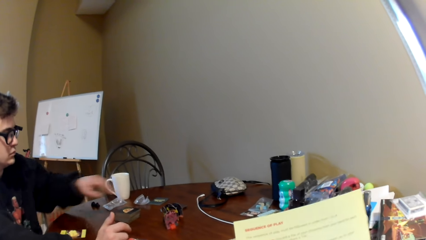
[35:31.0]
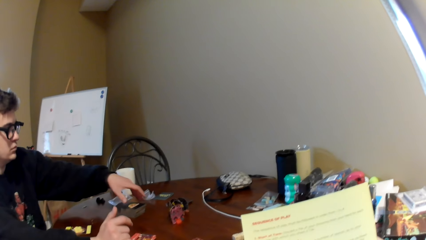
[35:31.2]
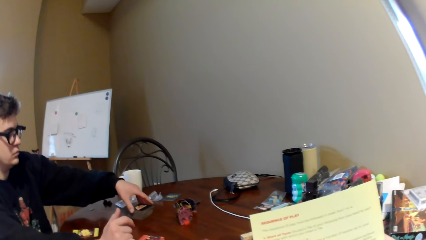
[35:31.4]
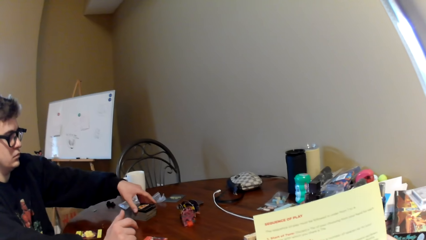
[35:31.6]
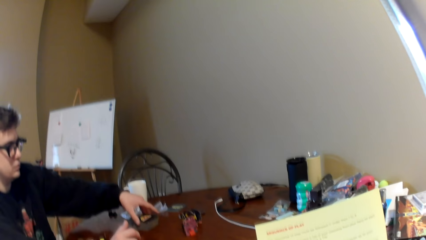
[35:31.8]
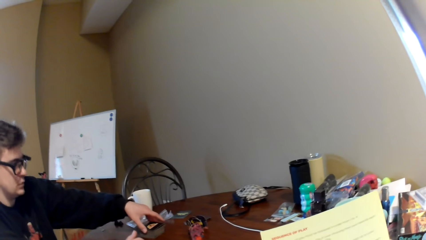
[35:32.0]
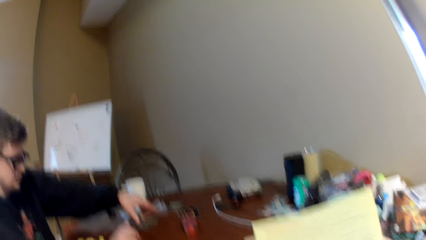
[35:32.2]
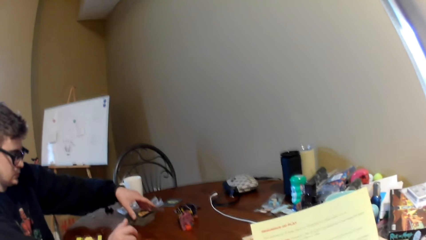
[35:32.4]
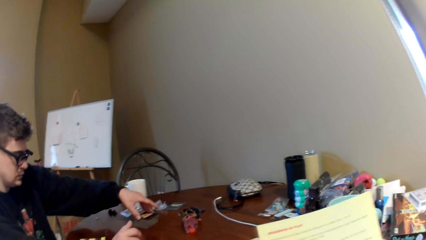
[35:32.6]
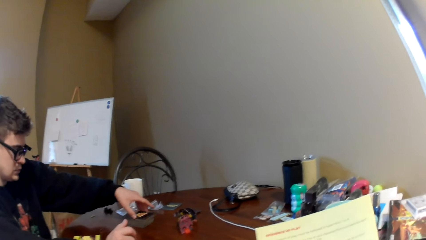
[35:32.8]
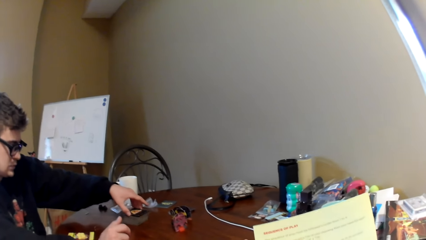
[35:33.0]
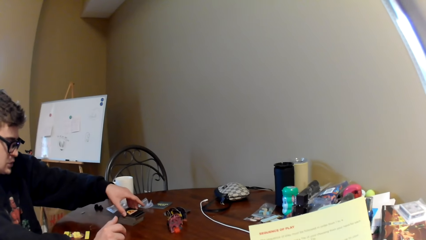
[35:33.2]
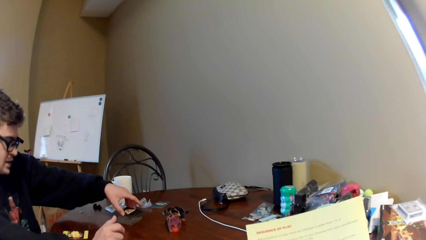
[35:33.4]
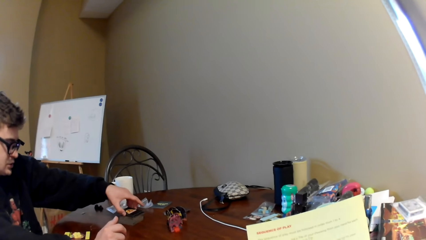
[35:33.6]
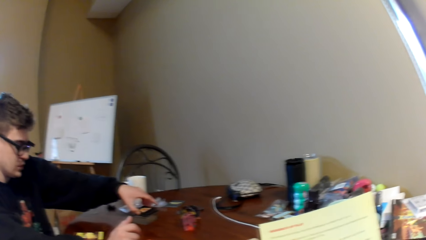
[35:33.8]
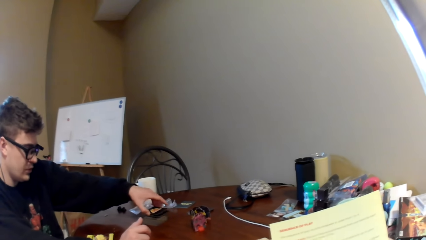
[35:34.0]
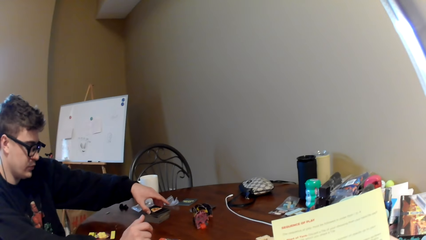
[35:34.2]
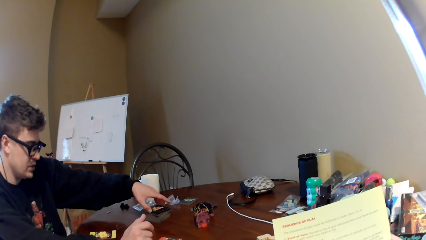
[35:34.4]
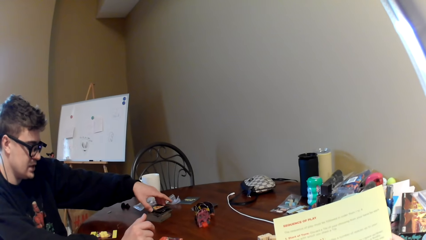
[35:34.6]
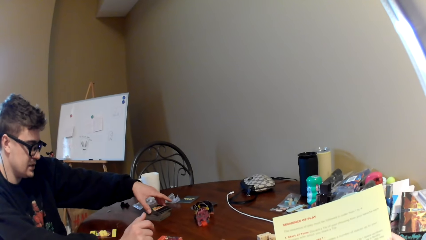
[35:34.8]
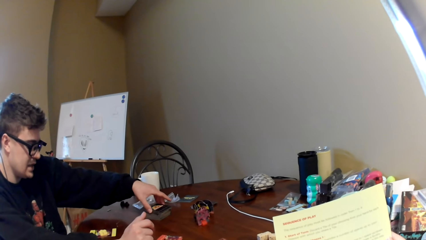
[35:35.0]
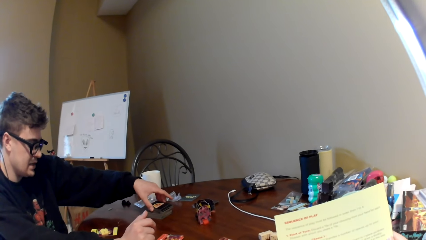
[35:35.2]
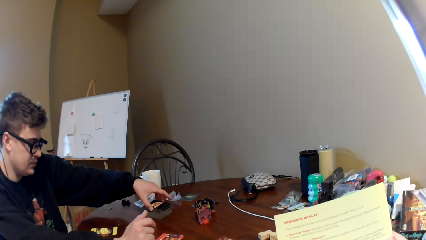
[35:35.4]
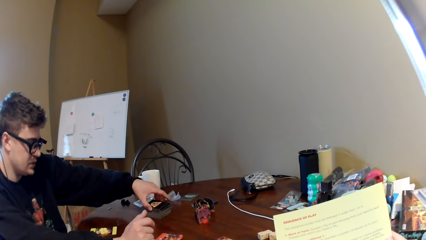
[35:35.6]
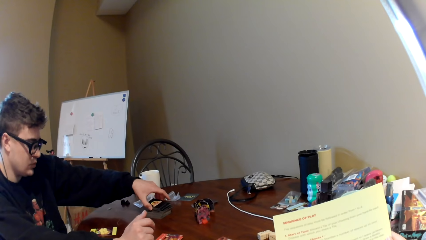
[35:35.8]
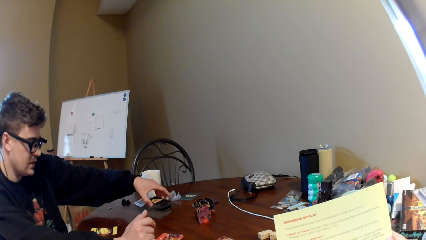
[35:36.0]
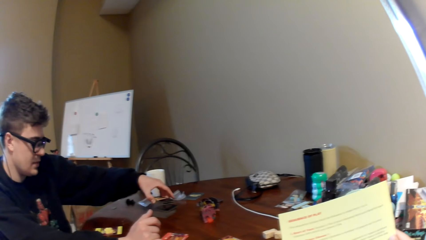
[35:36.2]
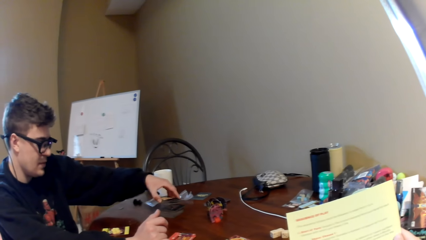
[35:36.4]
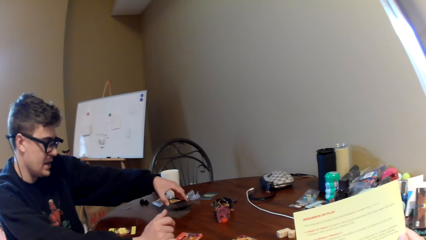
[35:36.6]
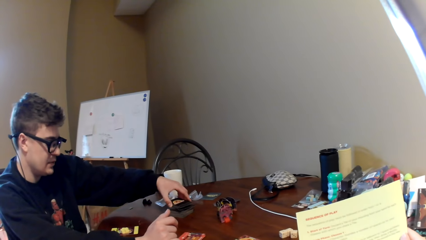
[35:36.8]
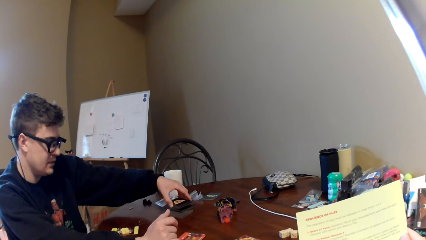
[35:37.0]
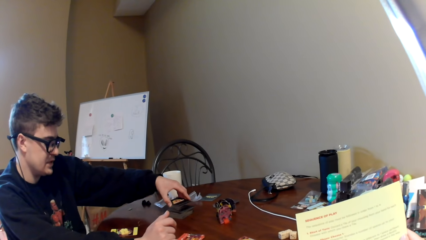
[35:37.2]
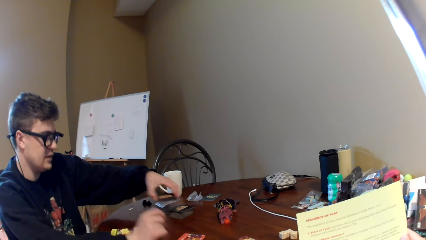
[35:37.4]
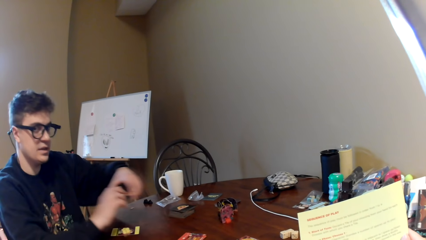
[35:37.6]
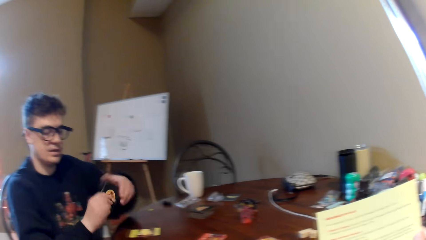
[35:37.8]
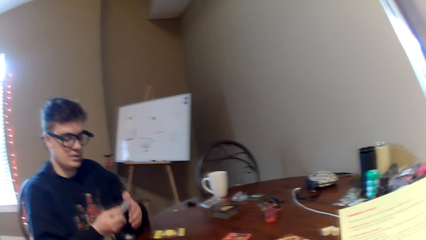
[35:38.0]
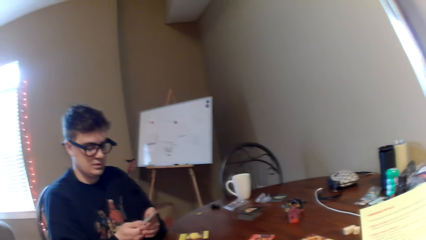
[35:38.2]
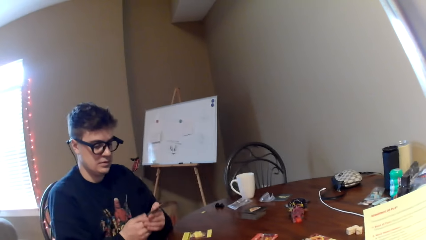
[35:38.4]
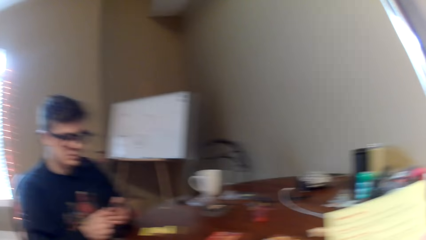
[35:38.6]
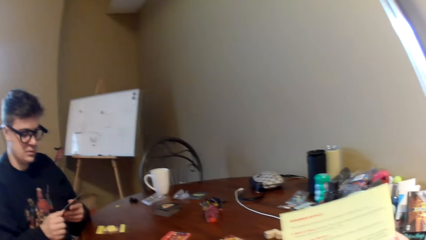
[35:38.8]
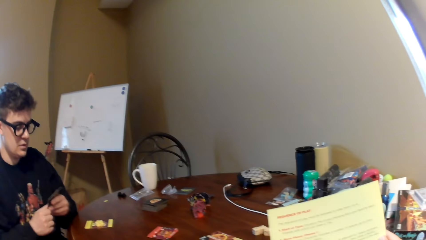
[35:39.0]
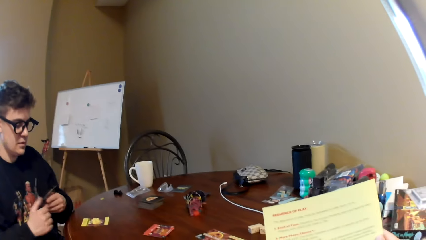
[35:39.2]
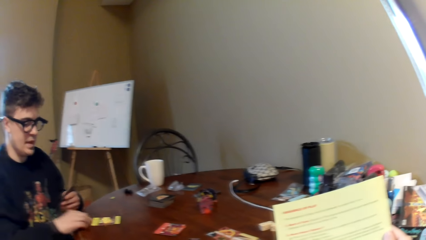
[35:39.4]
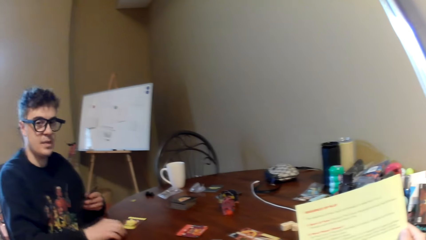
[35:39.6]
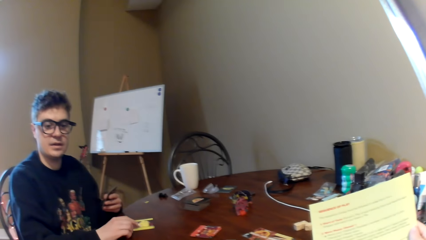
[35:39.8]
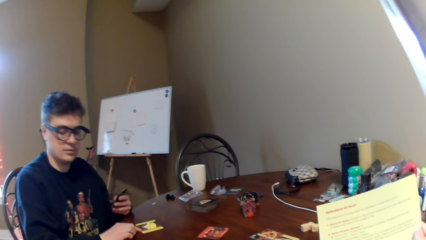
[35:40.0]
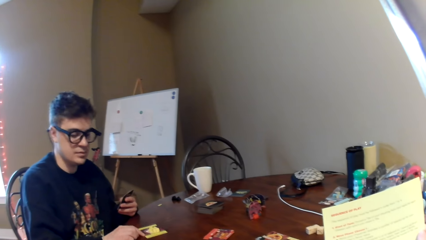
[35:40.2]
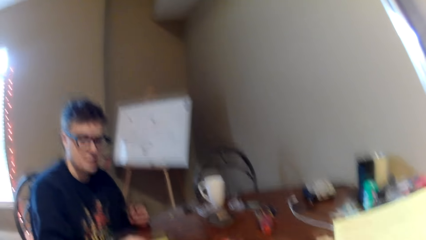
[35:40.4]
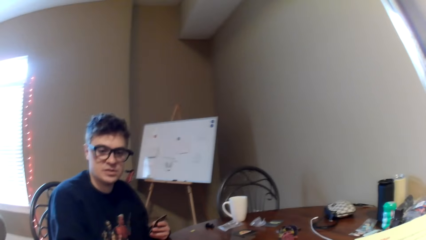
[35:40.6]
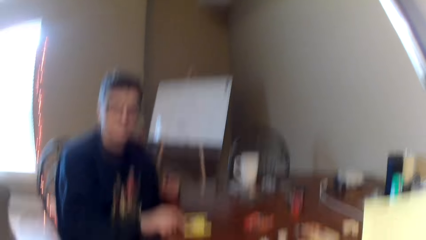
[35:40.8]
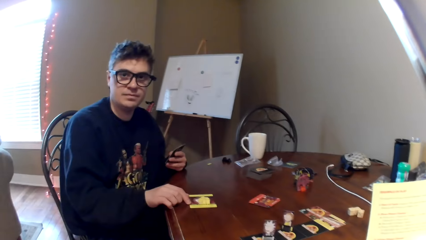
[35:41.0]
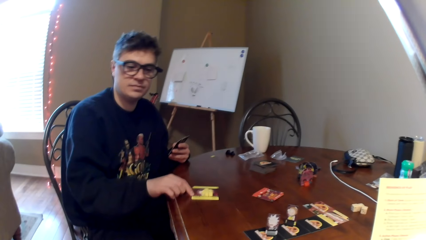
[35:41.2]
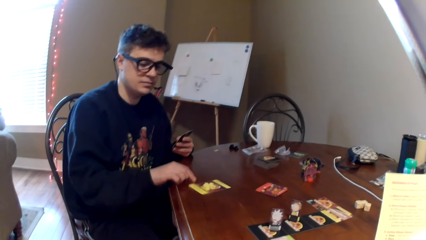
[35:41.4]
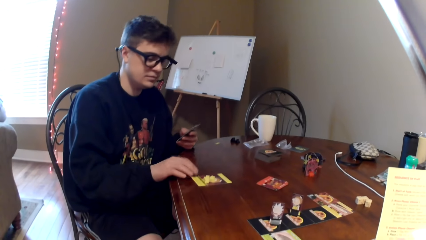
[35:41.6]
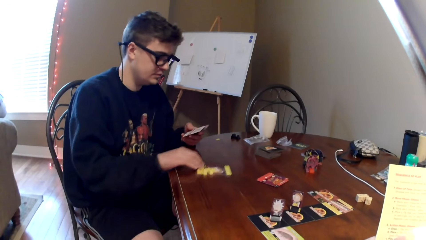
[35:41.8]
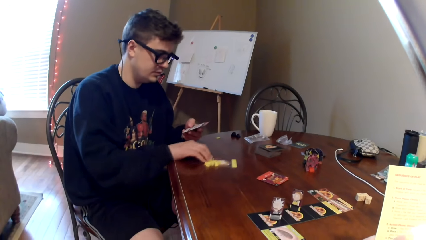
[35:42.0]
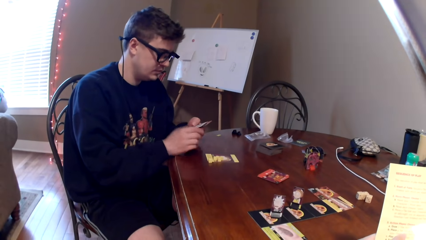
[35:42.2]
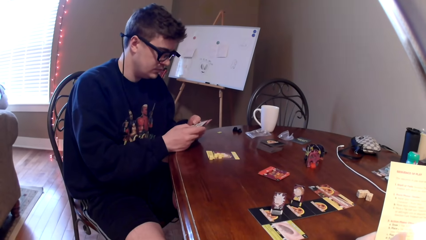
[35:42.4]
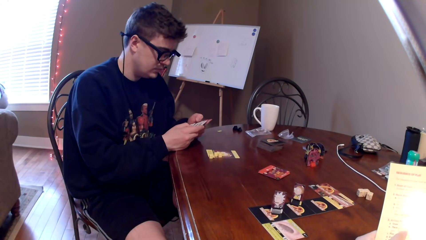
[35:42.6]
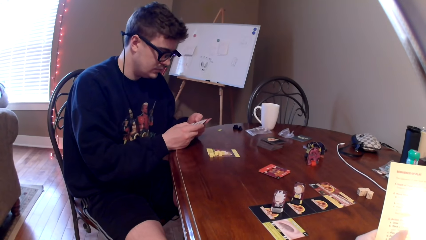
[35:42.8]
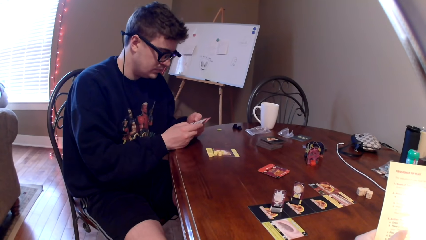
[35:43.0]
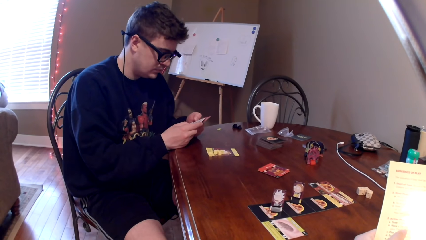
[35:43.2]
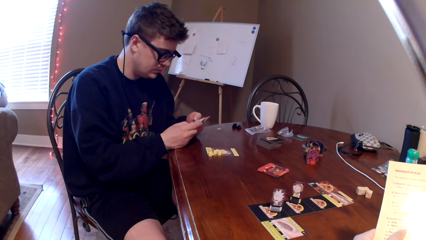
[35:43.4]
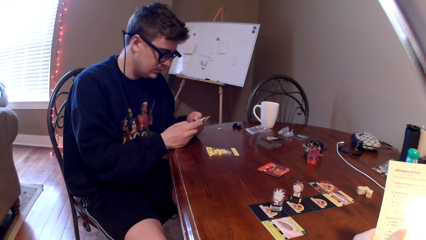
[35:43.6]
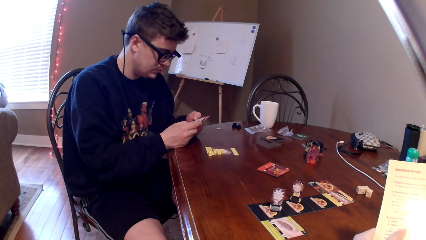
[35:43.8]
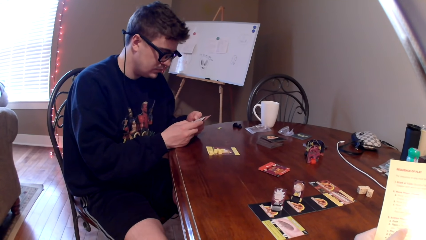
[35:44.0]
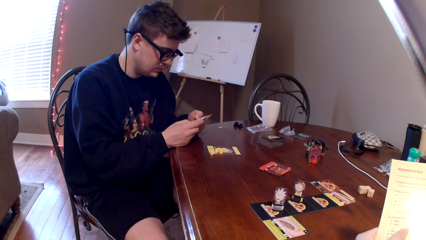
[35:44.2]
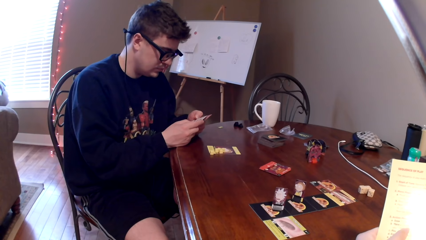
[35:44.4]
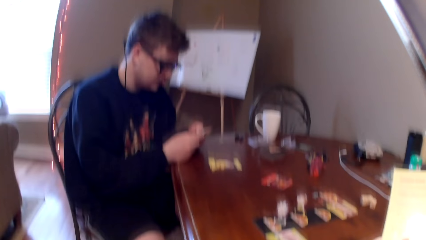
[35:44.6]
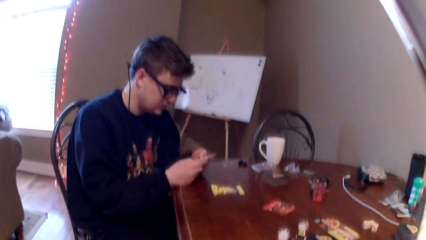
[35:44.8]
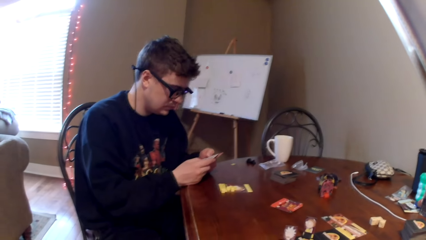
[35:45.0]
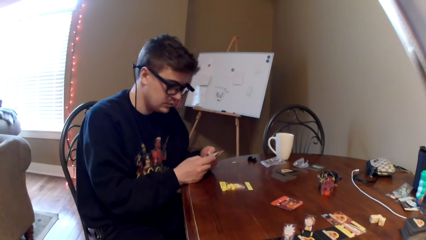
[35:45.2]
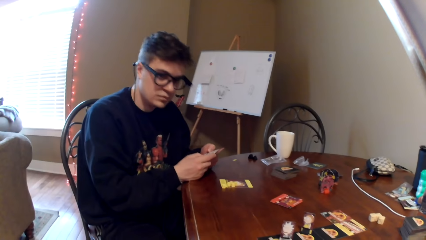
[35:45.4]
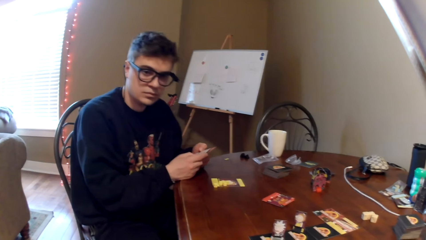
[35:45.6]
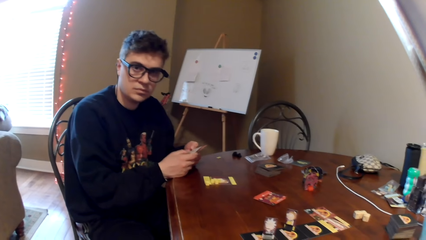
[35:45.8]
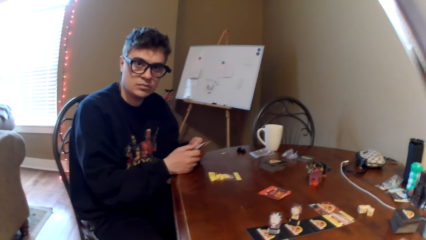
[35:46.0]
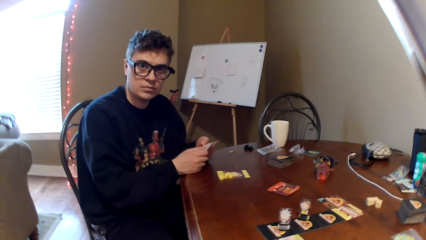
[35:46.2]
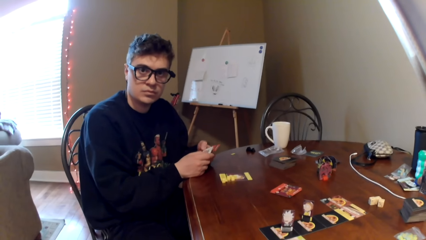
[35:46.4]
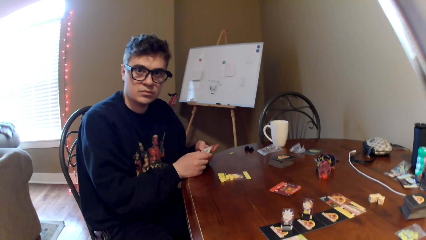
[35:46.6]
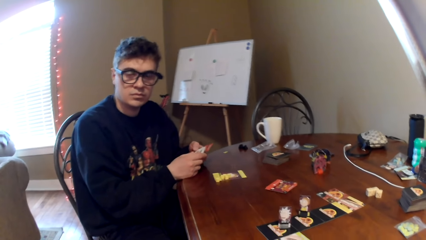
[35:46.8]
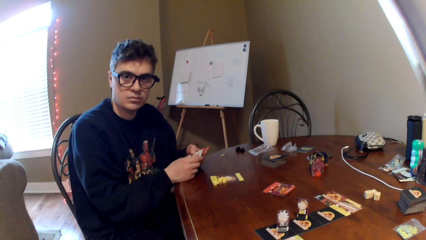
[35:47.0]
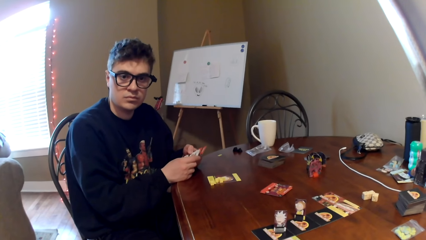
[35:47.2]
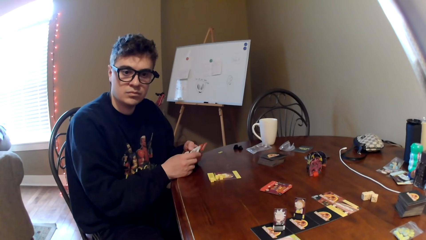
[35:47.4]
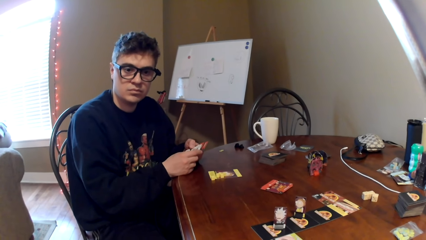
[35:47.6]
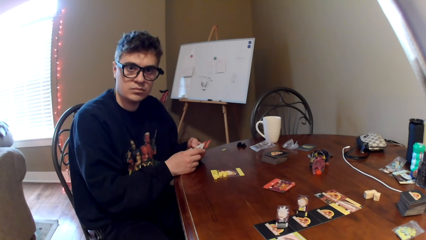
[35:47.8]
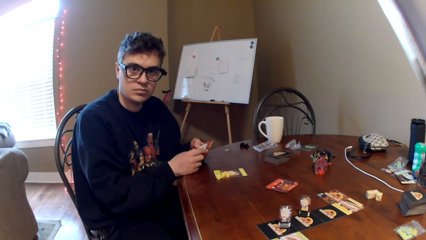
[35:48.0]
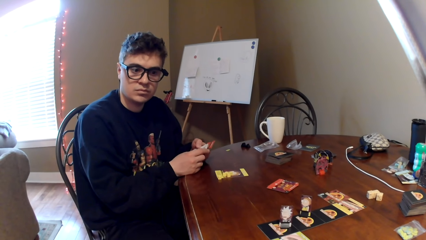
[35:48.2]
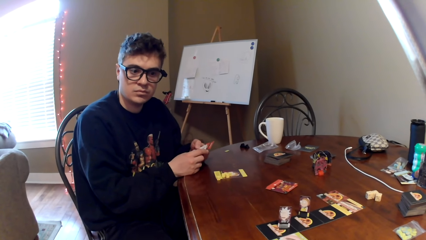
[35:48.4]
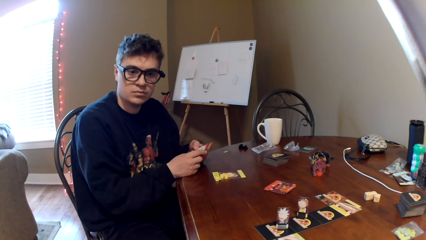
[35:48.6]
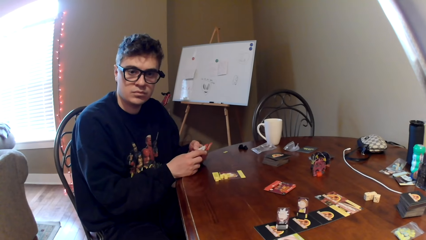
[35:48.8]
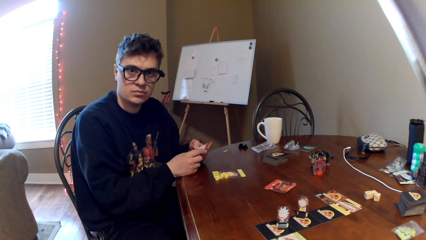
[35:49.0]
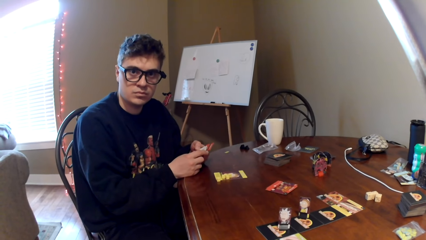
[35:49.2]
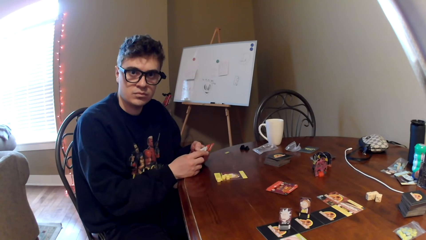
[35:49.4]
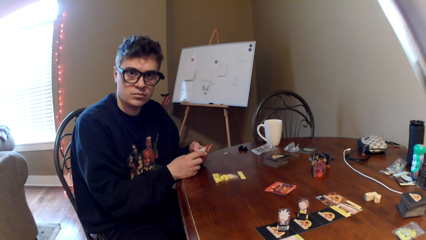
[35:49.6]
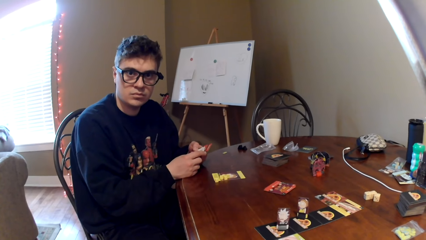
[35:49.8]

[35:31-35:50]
A man moves the left hand, holds the cards and touches the playing card. The camera wearer reads a magazine. The man converses with the camera wearer. The man lifts the playing card. The man converses with the camera wearer. The man touches the card on the table. The man pushes the playing card on the table. The man looks at the playing card. The camera wearer looks around. They look at the man.
